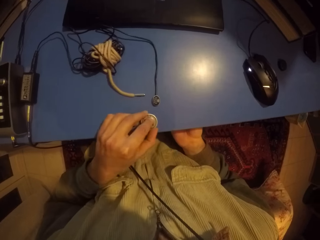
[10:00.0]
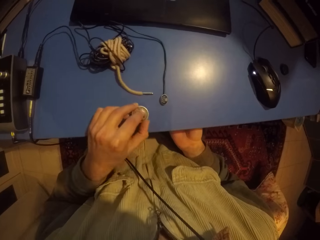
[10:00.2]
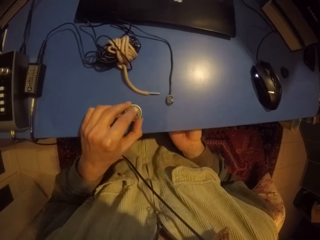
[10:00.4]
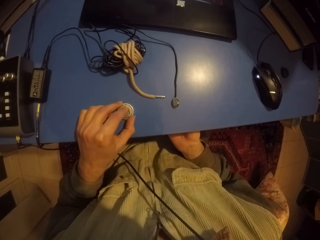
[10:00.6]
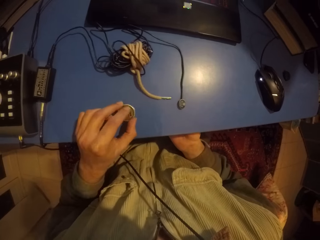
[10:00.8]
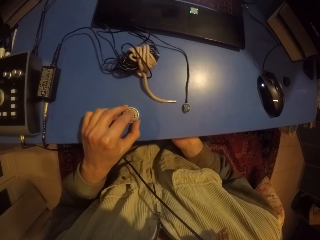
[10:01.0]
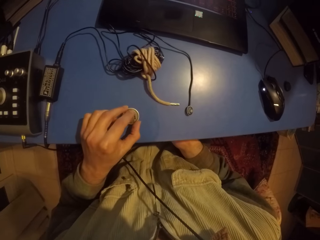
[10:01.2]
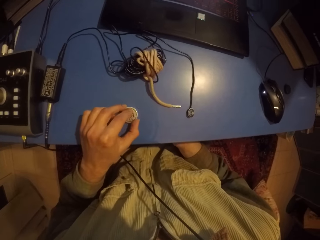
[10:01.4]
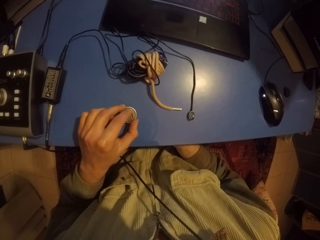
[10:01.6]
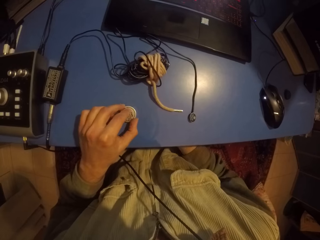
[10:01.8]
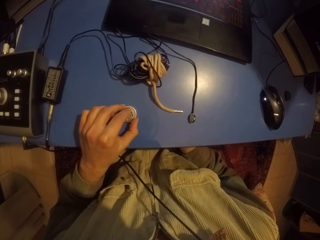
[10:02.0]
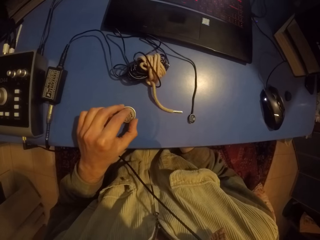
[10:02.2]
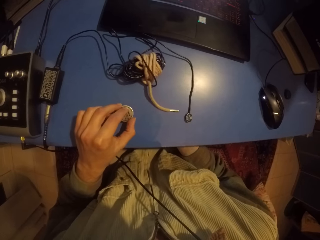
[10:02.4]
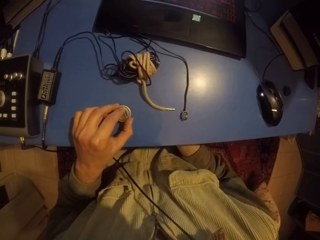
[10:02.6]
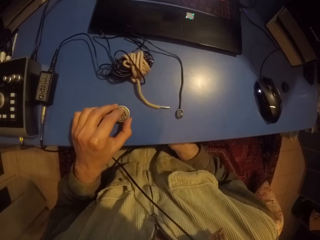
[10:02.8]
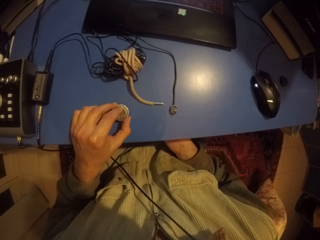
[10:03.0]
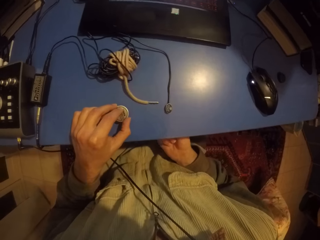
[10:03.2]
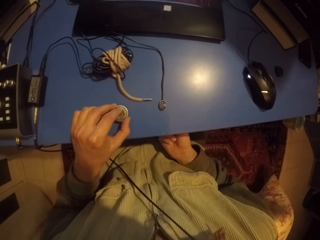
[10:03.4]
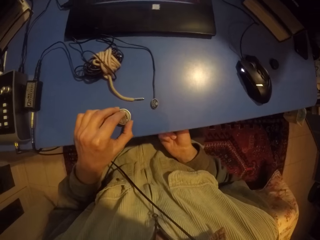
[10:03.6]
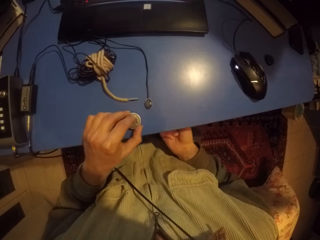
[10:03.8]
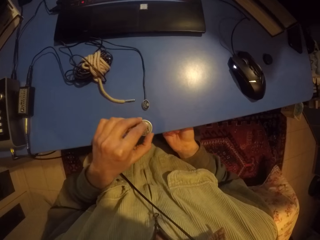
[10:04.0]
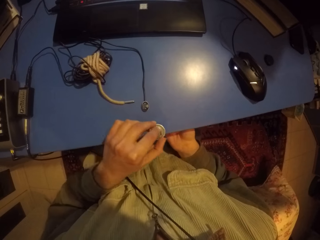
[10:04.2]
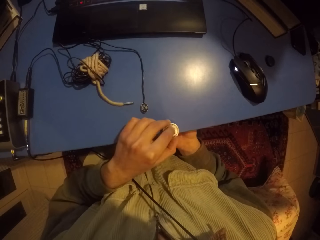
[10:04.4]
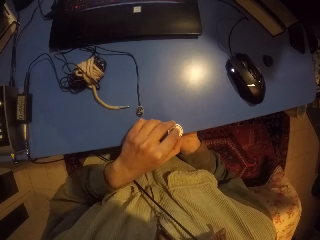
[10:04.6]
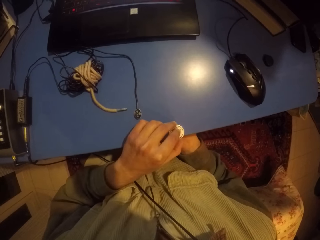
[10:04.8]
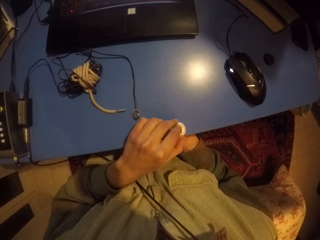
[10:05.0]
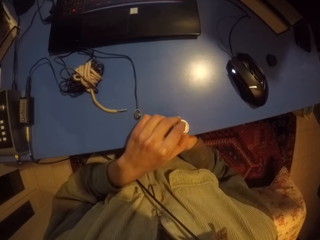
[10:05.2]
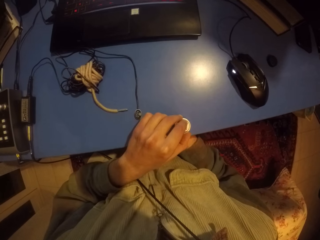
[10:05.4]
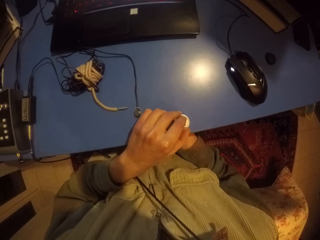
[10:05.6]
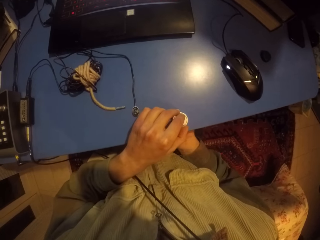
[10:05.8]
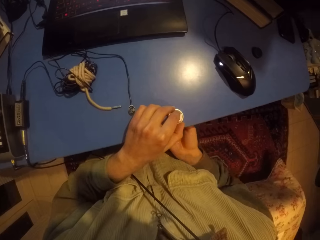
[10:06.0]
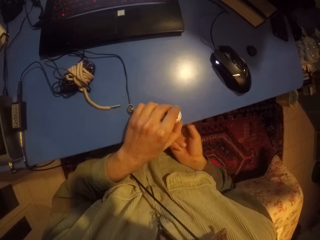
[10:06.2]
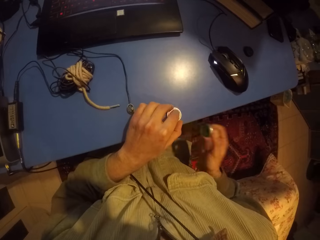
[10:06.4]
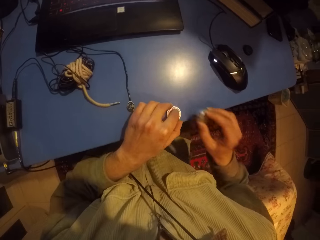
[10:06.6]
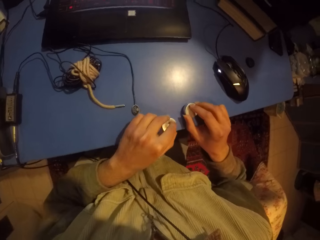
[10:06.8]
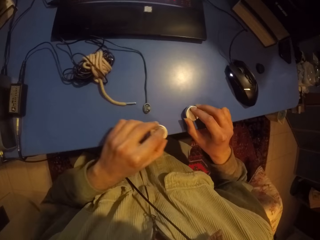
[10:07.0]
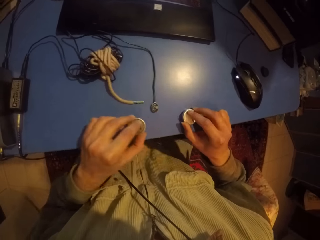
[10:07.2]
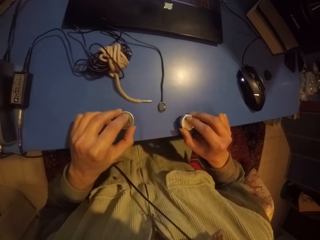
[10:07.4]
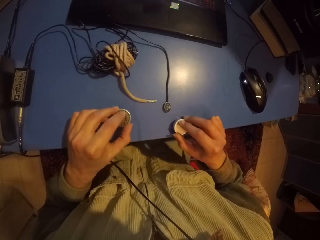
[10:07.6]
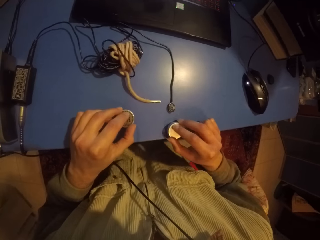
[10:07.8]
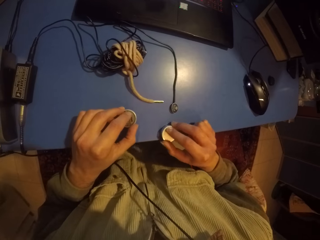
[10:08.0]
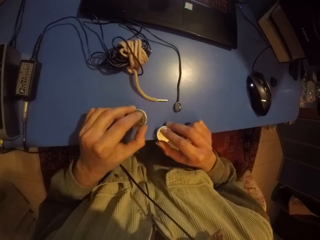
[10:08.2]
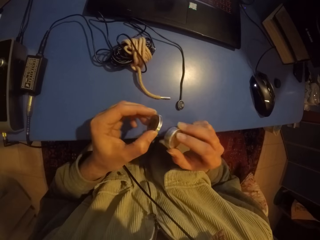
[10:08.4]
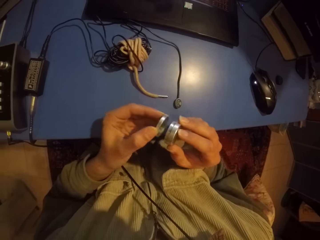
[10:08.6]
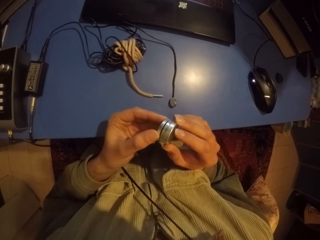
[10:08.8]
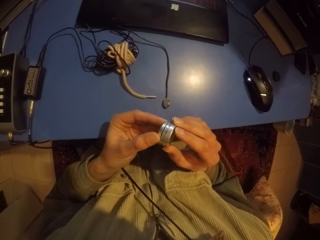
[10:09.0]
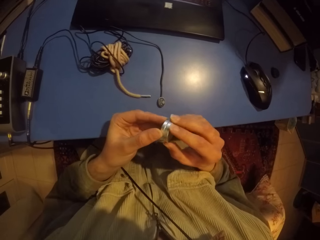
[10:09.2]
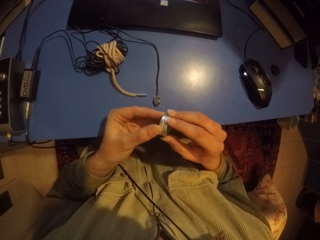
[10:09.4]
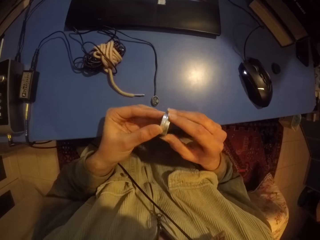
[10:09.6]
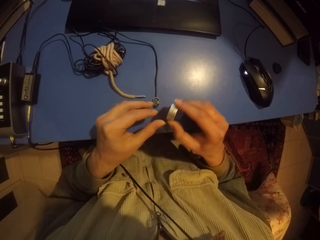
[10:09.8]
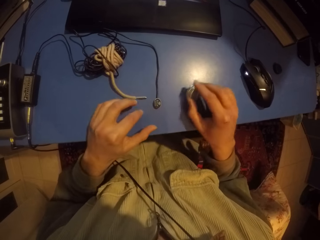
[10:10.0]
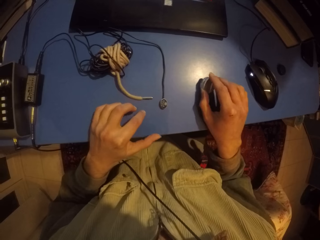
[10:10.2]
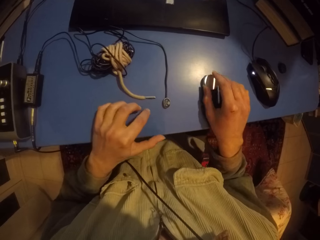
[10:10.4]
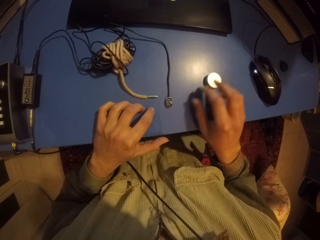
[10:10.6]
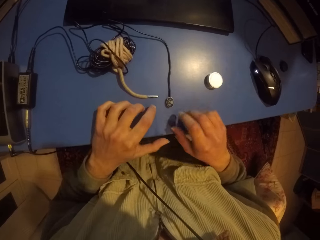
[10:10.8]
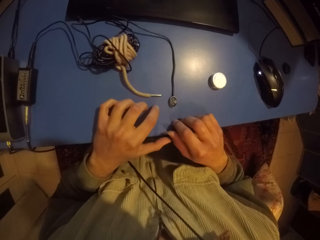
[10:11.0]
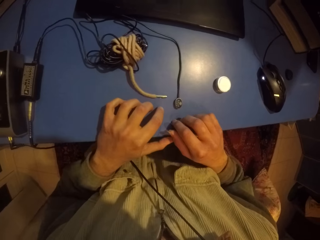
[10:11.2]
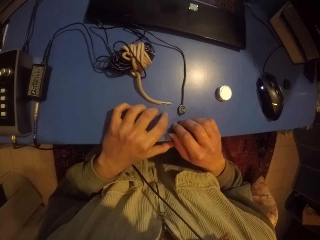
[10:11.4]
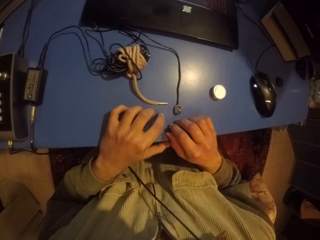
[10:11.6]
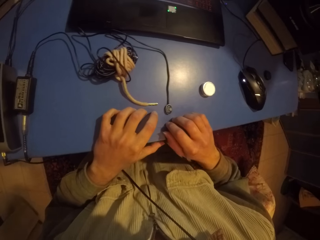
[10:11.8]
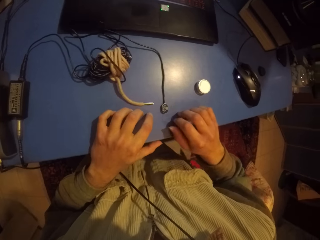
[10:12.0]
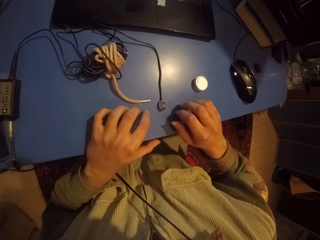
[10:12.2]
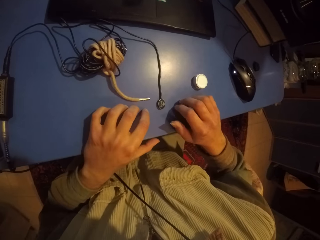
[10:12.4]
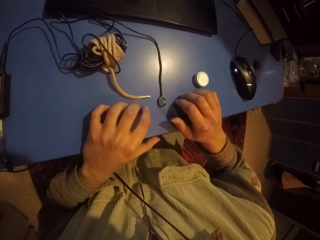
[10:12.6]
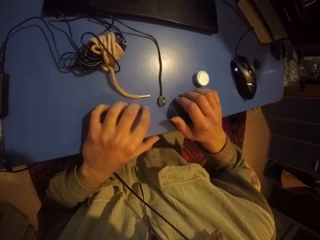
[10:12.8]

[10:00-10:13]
The camera wearer hits the table with a tin. They close the tin, drop the tin, and hit the table with fingers.

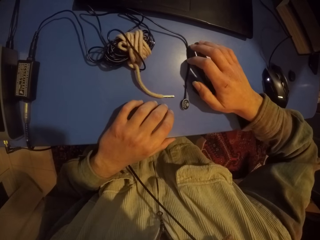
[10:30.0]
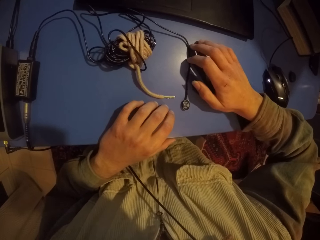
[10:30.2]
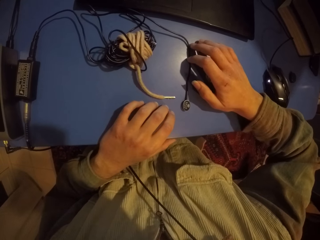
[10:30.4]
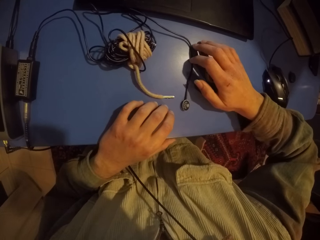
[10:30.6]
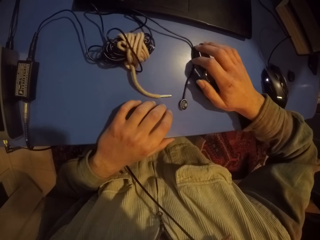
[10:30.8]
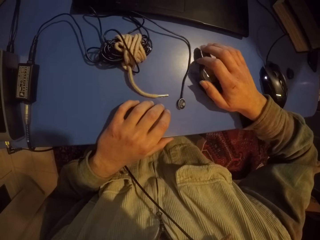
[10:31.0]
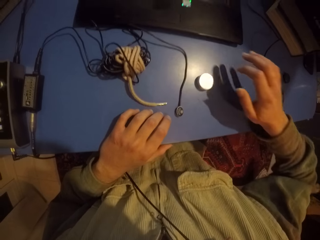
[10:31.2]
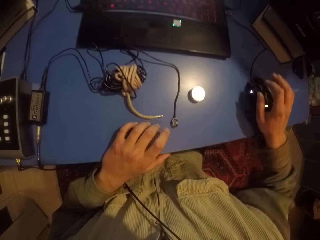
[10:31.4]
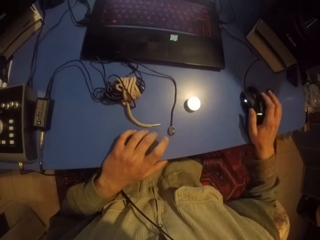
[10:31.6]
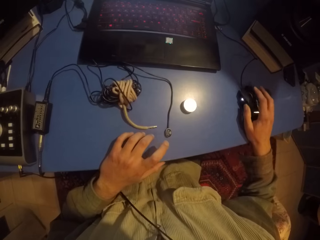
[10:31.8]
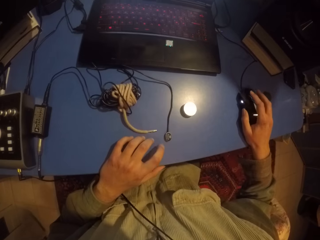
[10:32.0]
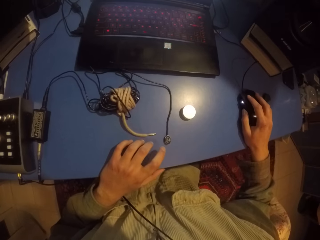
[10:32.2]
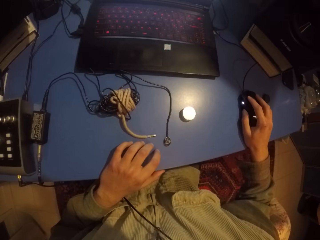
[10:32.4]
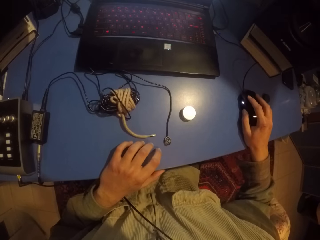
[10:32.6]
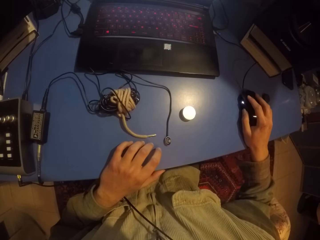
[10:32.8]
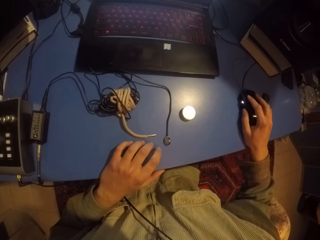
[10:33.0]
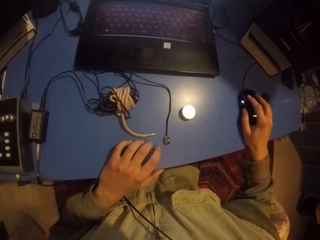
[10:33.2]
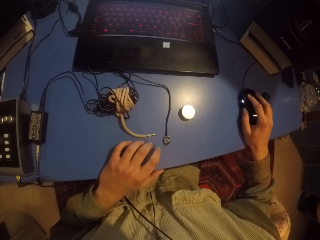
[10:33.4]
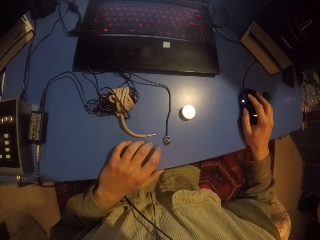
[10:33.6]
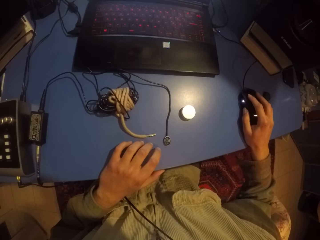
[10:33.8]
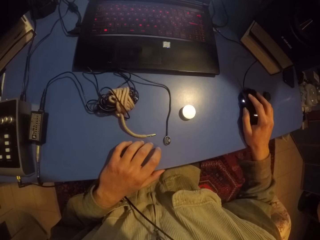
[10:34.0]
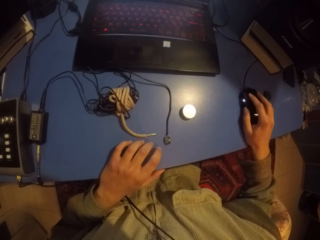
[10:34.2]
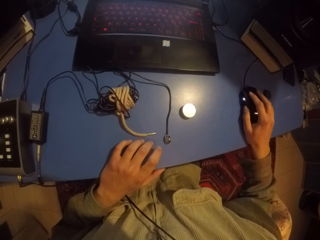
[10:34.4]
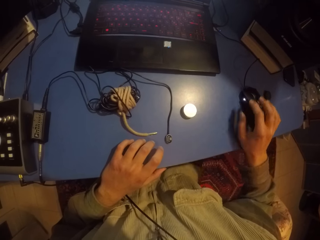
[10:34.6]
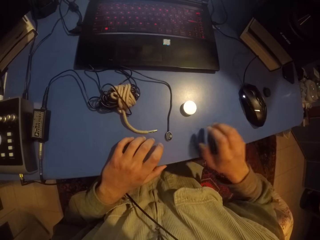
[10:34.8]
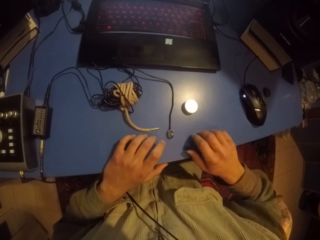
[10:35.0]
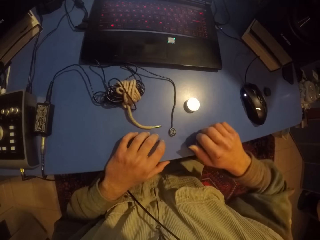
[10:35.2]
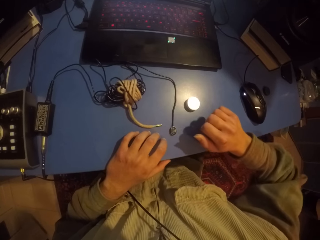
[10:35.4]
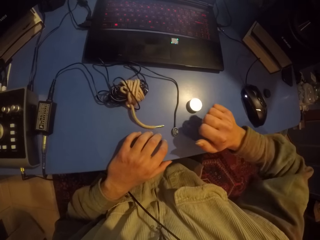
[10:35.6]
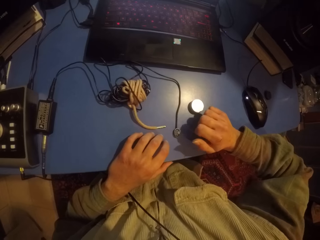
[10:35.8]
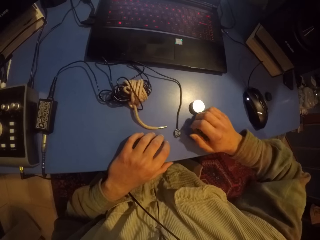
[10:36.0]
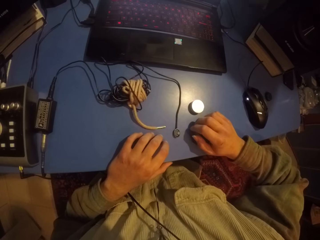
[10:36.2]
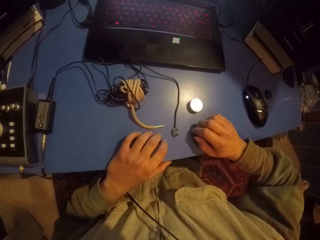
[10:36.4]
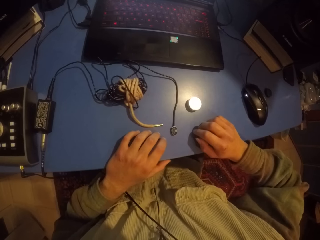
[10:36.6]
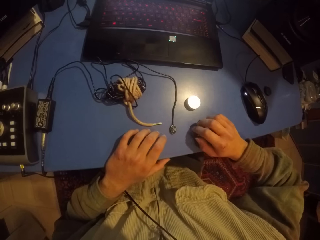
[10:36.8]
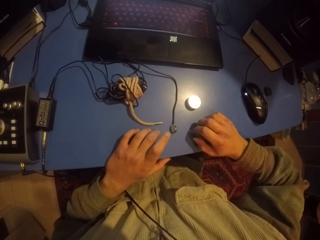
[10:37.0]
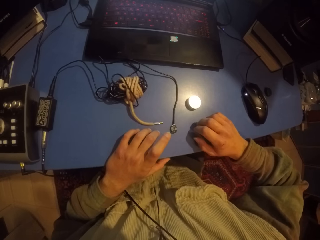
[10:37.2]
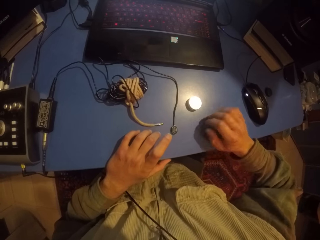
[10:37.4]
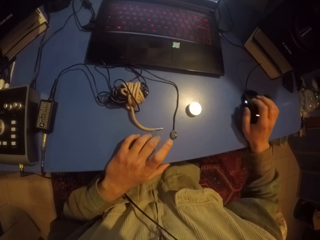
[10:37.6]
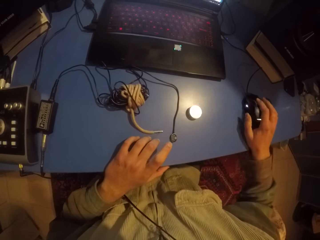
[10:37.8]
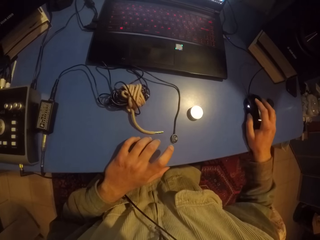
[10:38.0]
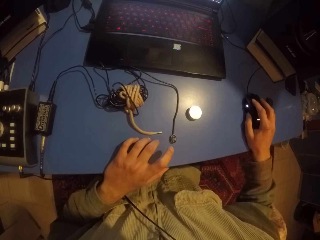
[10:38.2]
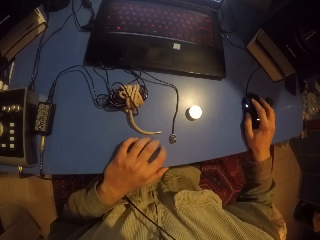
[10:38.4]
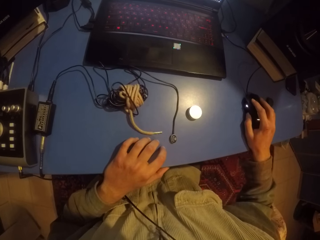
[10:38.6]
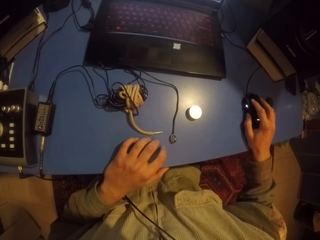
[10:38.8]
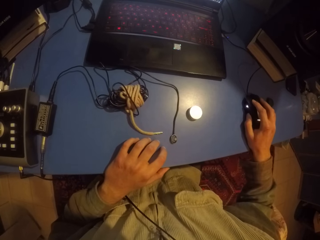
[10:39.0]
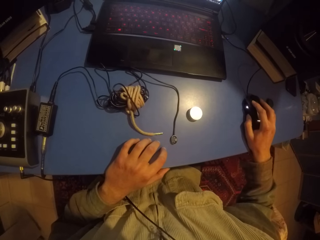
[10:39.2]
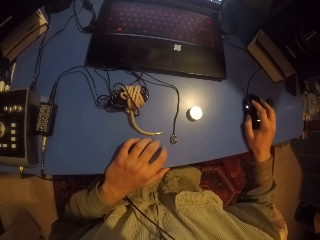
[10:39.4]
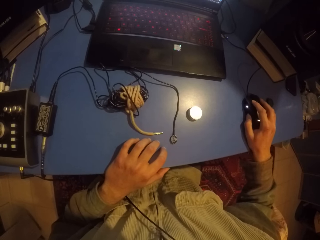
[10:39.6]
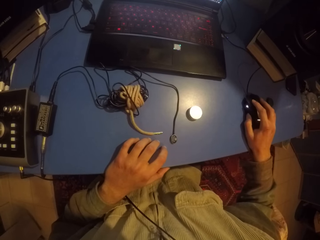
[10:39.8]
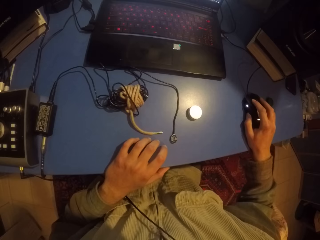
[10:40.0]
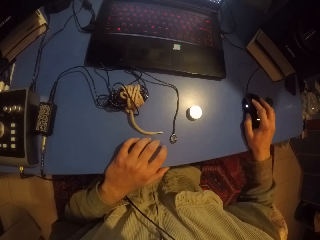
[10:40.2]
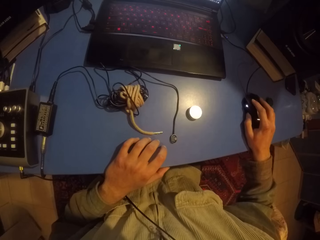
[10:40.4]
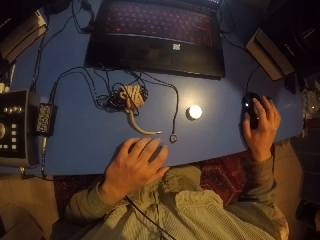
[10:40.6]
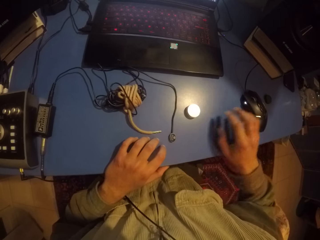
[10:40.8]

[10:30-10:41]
The camera wearer holds the mouse. They click the mouse with the right hand. They hit the table with fingers. They hold the mouse.
